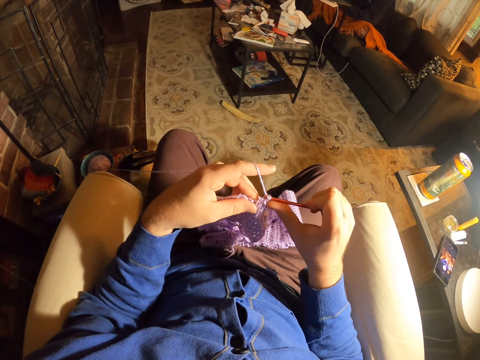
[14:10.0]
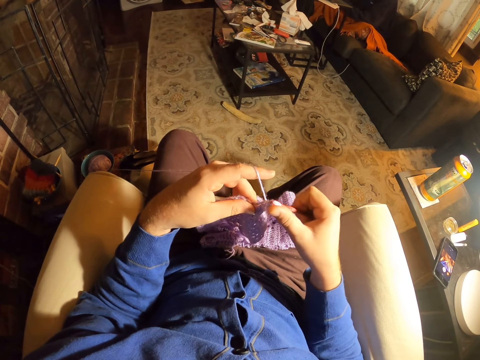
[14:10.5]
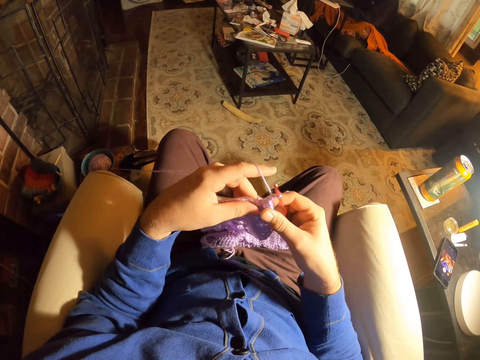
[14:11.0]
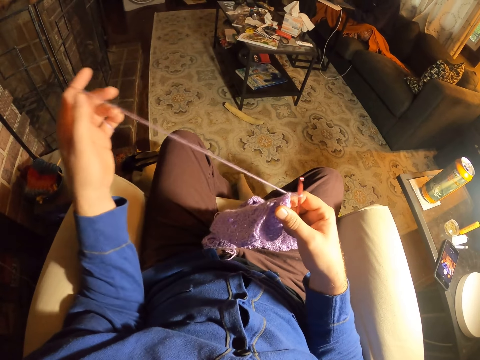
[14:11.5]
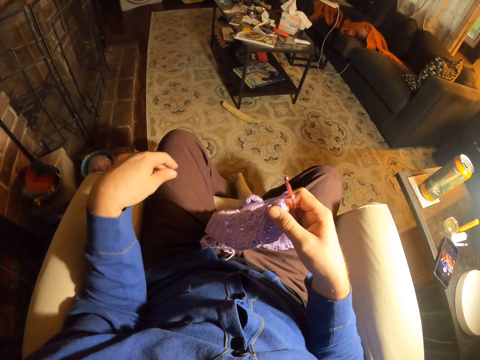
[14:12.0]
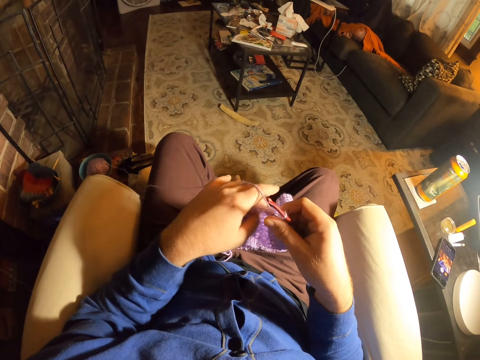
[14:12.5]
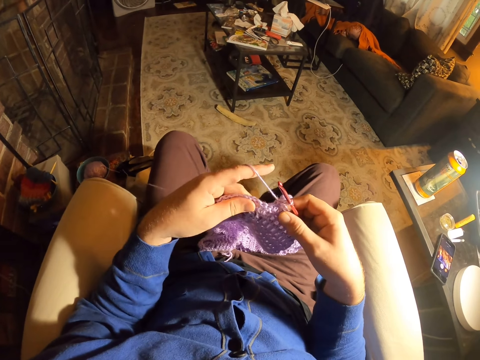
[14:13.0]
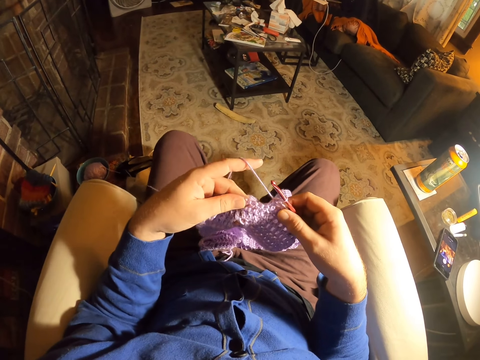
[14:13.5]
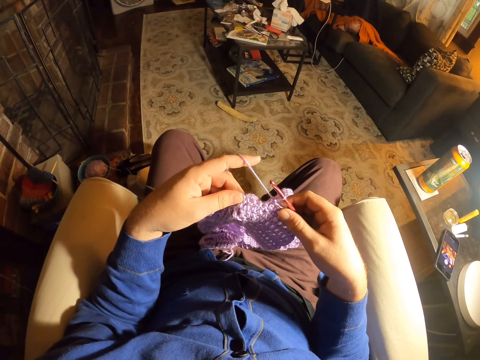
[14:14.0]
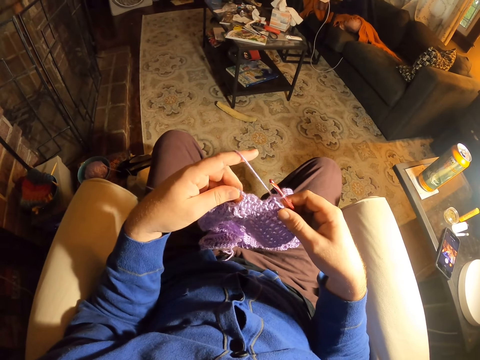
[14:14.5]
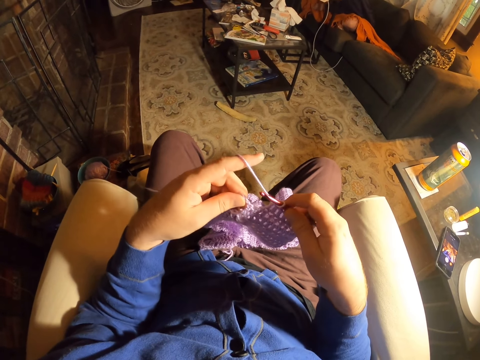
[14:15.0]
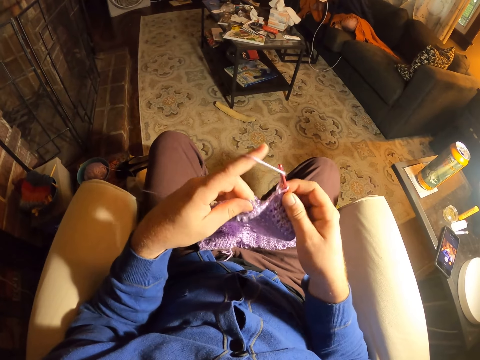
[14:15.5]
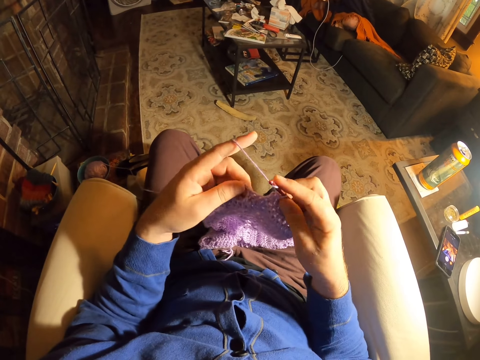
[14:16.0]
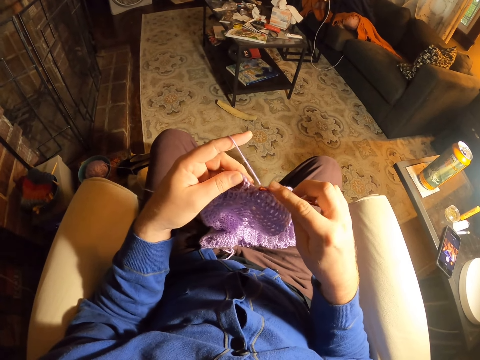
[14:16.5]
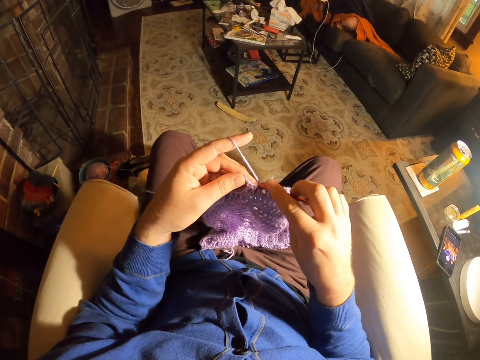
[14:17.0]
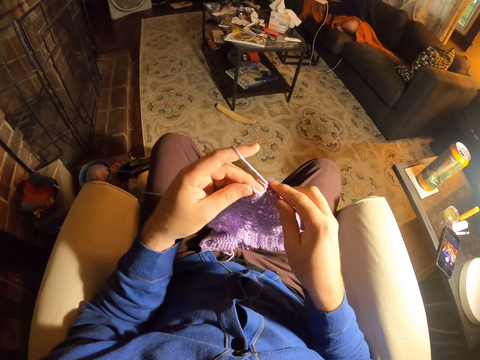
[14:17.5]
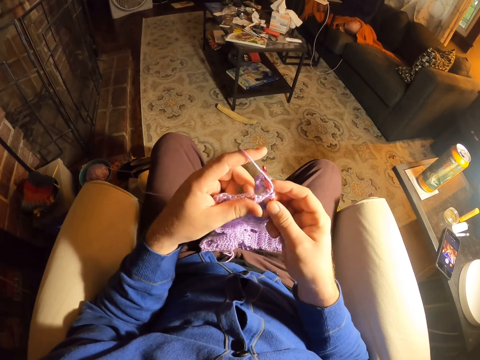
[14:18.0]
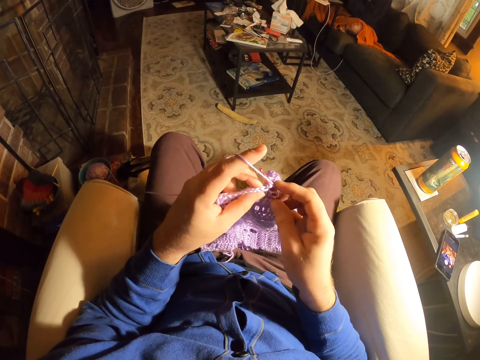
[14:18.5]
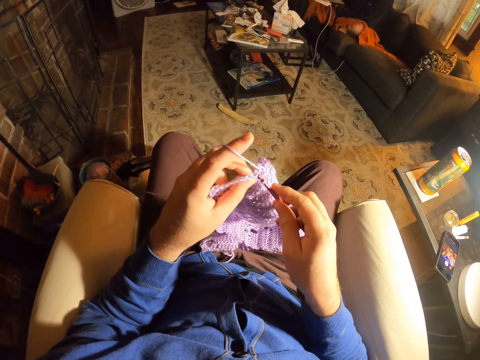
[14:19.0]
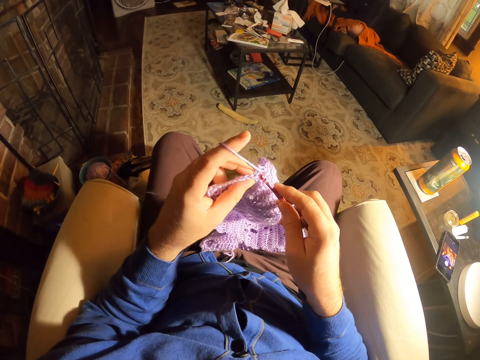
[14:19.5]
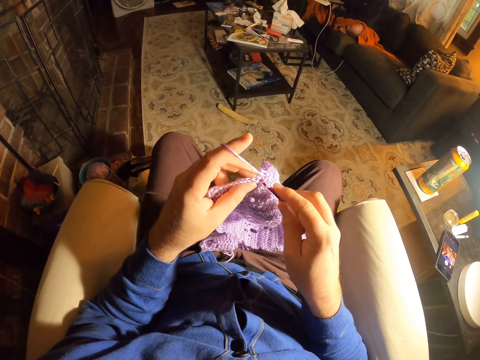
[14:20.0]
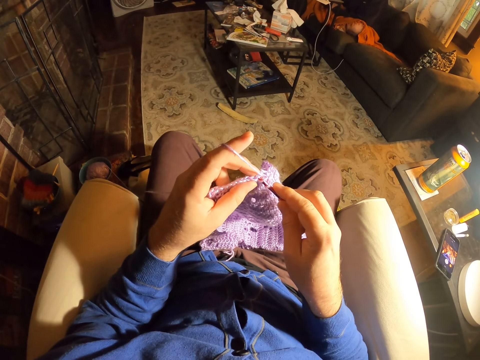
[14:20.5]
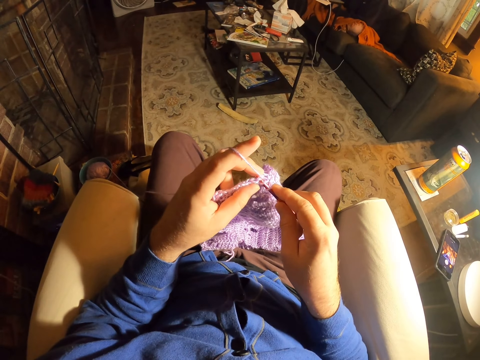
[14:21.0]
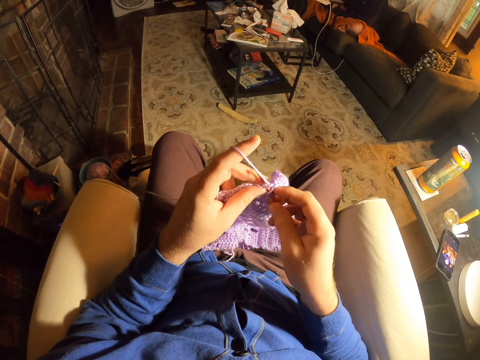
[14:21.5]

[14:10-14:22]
The camera wearer knits a fabric with a crochet needle. He pulls the thread. He unrolls yarn from the left finger. He drops the thread on his thigh. He picks up the fabric. He rolls thread around the crochet needle. He knits the fabric with the crochet needle.

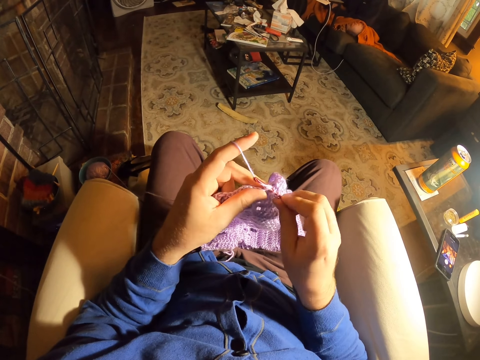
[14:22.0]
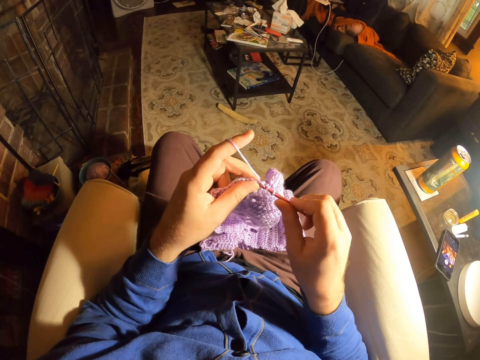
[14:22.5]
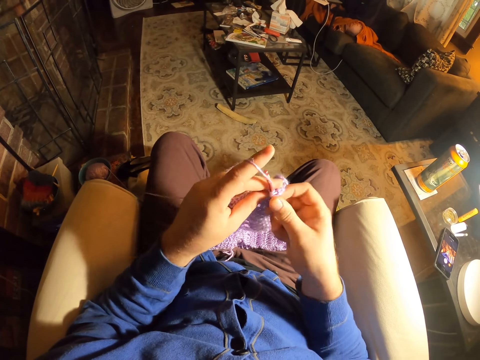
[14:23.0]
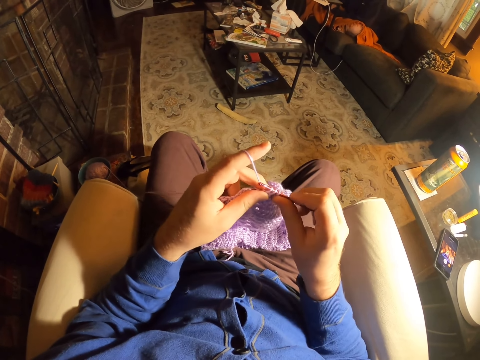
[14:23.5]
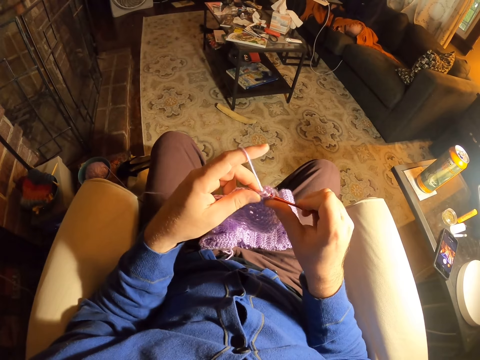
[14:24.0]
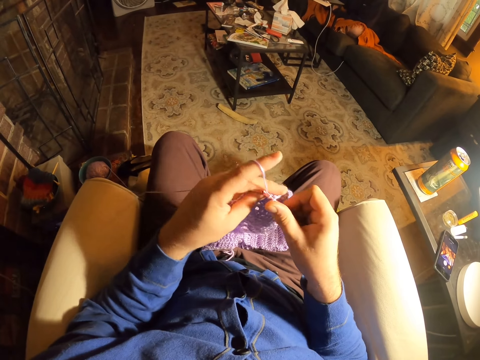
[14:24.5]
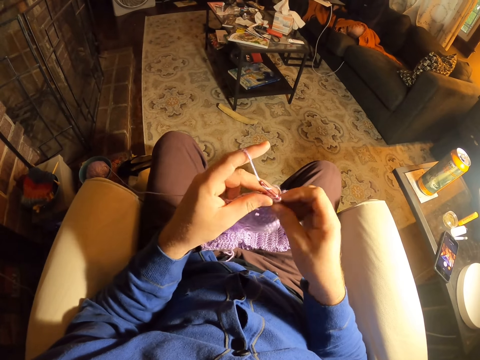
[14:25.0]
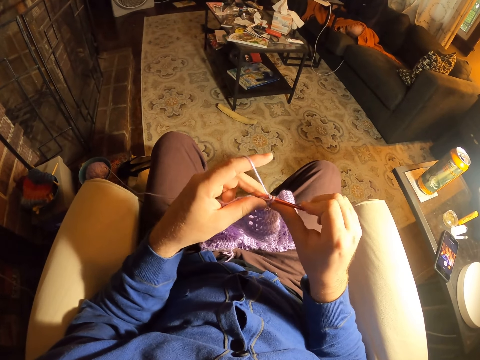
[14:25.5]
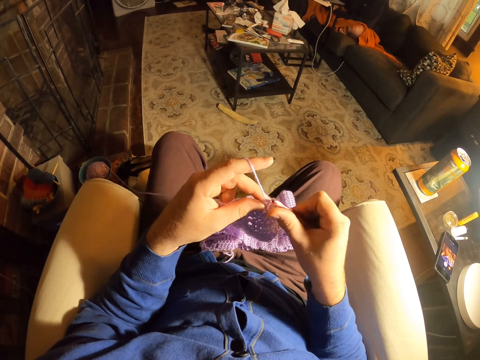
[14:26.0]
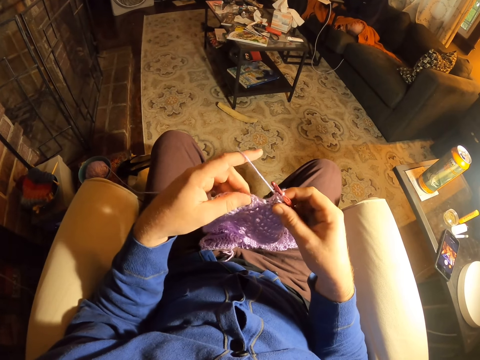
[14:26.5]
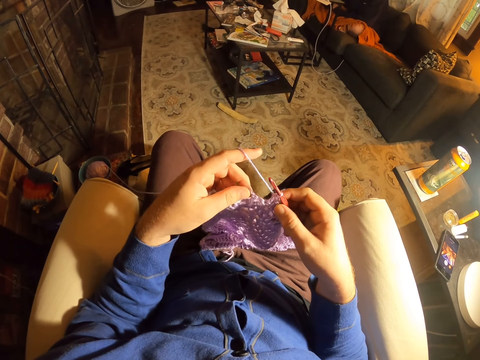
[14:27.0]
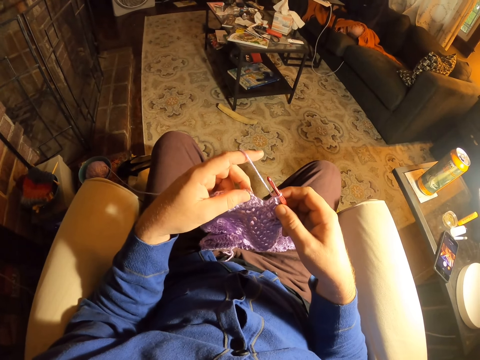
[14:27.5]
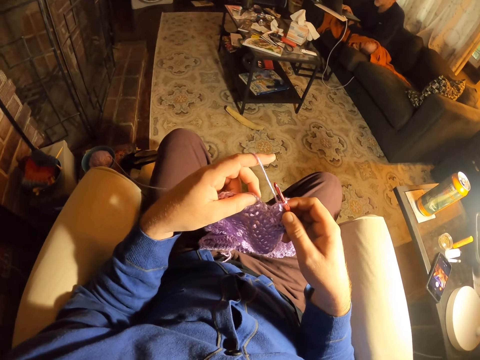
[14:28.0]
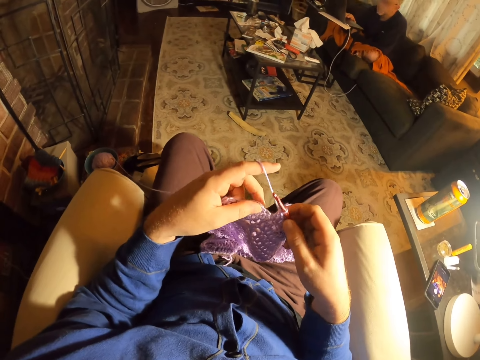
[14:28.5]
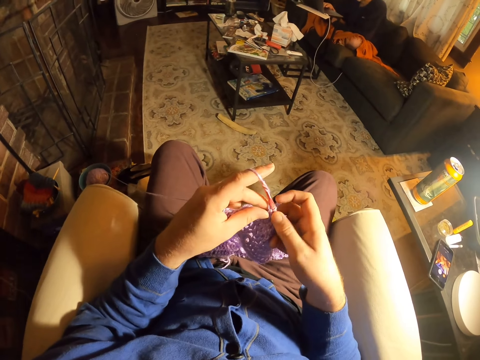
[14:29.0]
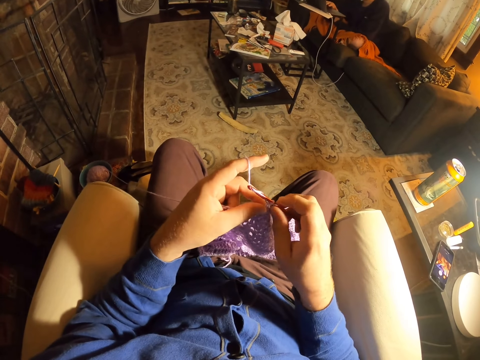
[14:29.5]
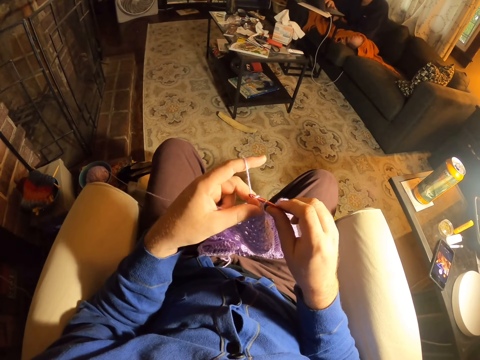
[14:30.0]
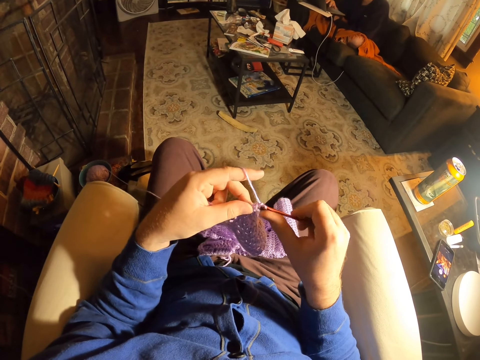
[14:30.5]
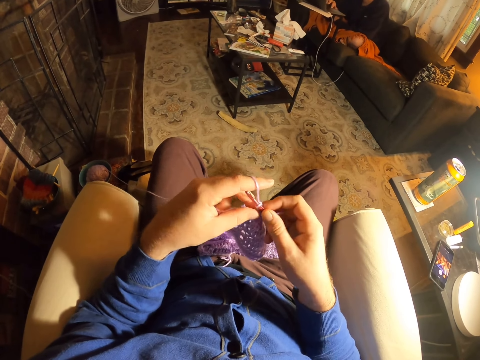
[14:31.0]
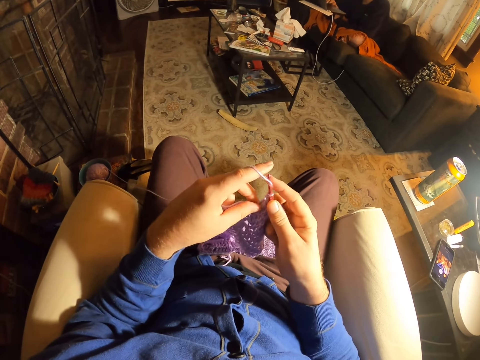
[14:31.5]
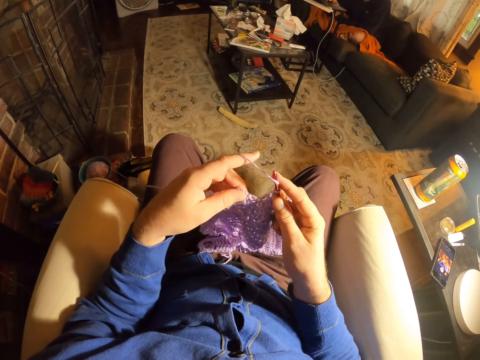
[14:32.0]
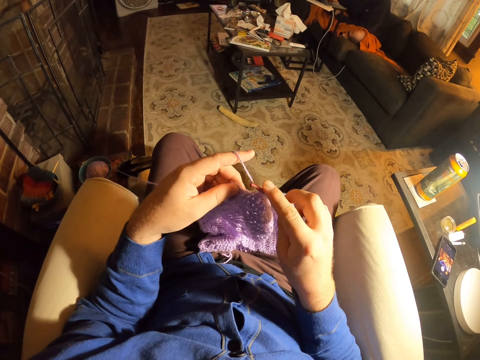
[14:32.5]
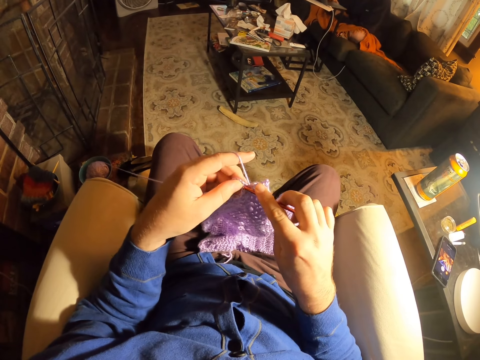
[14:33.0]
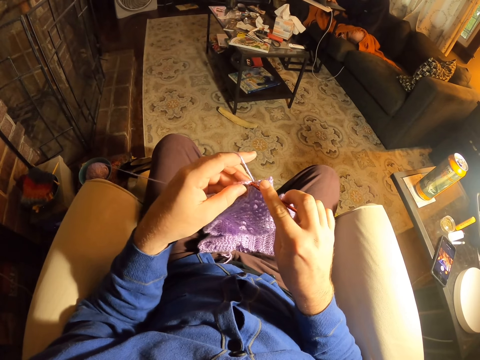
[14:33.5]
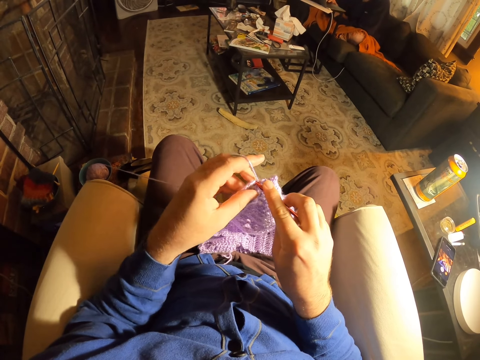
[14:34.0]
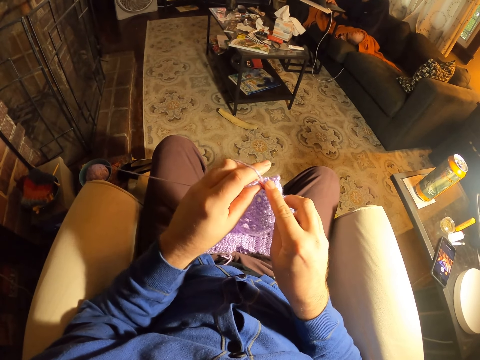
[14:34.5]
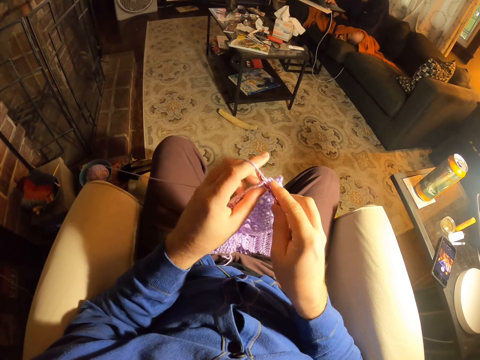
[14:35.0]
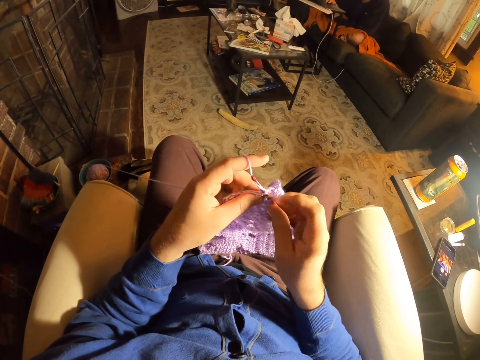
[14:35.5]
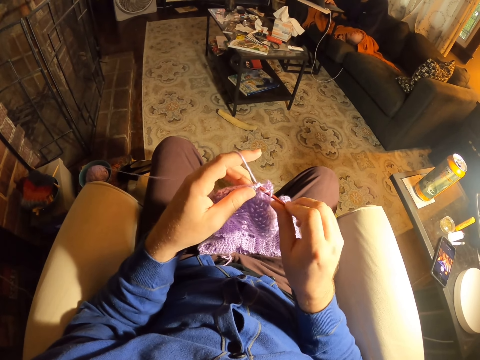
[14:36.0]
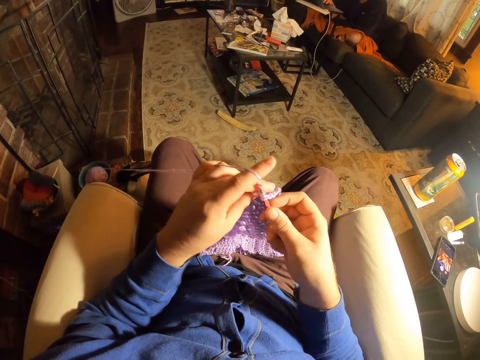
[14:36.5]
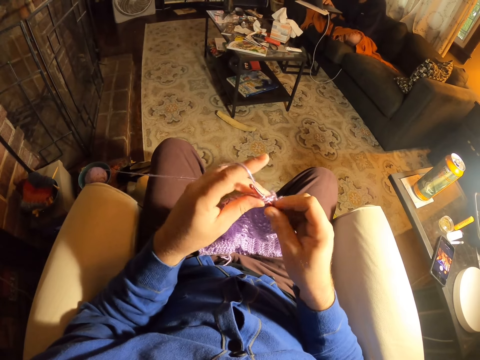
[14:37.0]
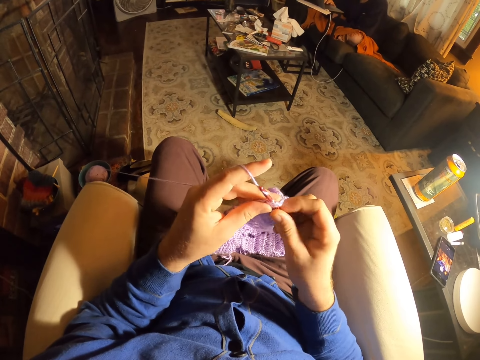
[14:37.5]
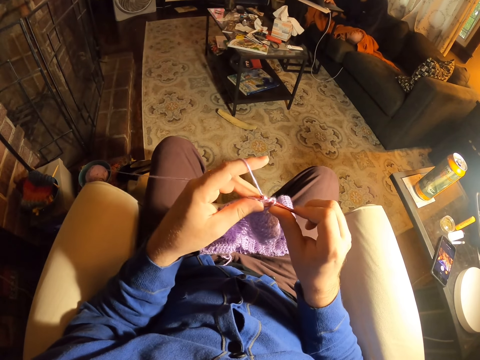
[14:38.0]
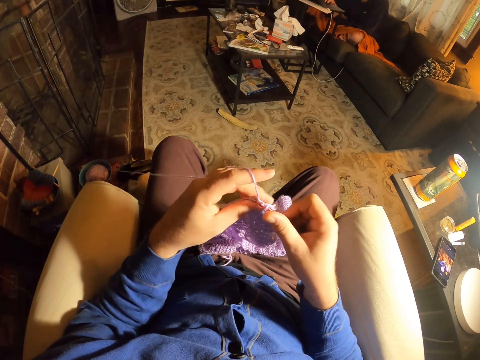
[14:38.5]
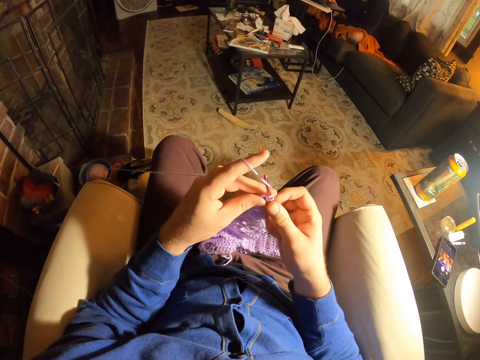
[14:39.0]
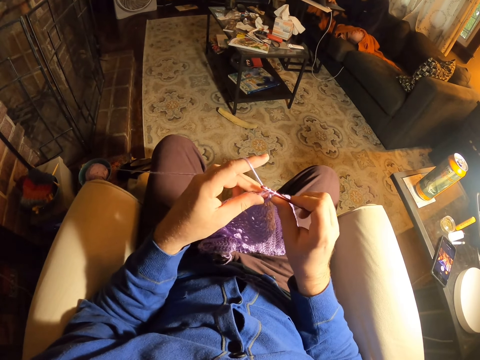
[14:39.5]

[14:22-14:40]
The camera wearer rolls thread around the crochet needle. They knit a fabric with the crochet needle. They roll thread around the crochet needle. They knit the fabric with the crochet needle. They examine the fabric. They roll thread around the crochet needle. They knit the fabric with the crochet needle. They roll thread around the crochet needle. They knit the fabric with the crochet needle. They roll thread around the crochet needle. They knit the fabric with the crochet needle. They roll thread around the crochet needle. They knit the fabric with the crochet needle. They roll thread around the crochet needle.
